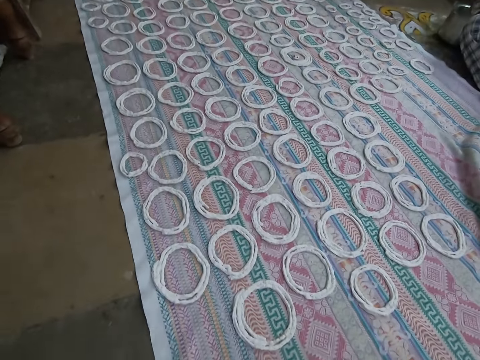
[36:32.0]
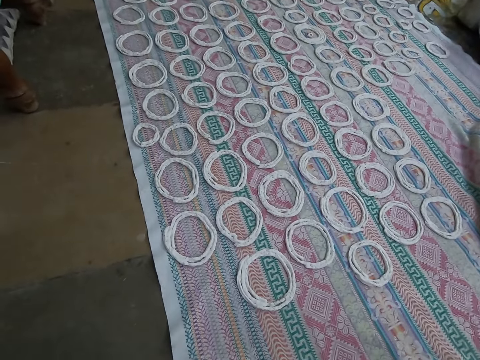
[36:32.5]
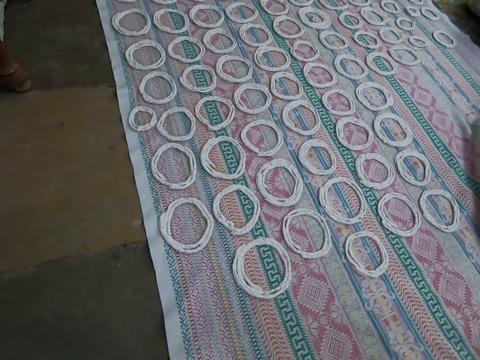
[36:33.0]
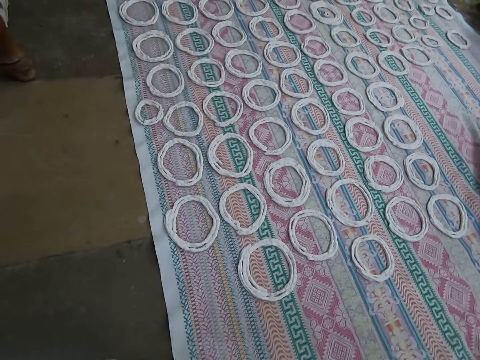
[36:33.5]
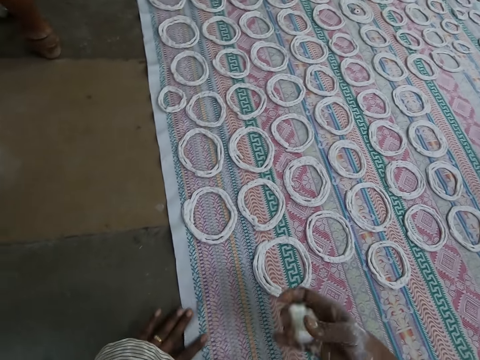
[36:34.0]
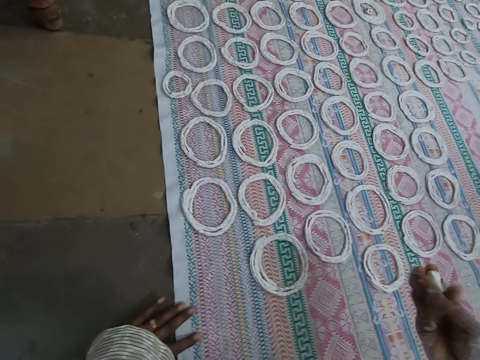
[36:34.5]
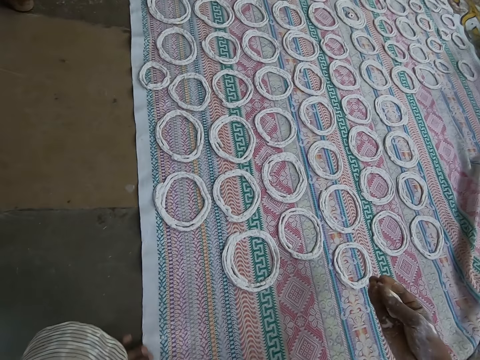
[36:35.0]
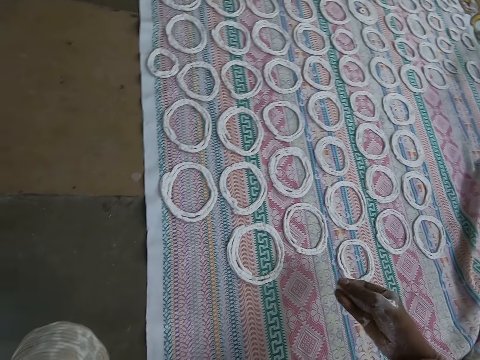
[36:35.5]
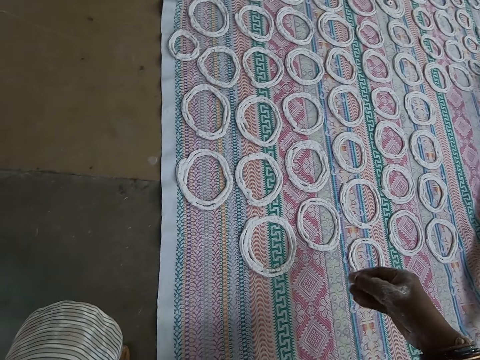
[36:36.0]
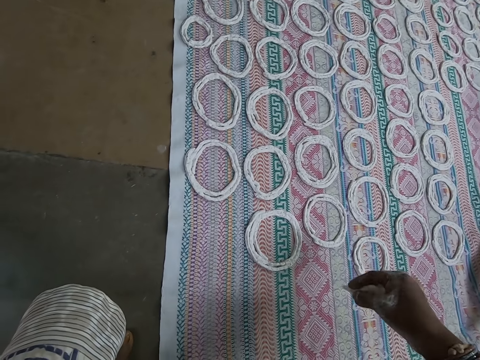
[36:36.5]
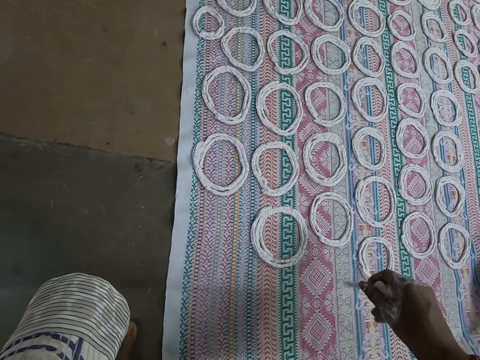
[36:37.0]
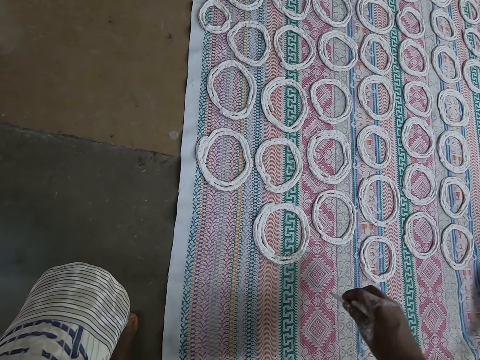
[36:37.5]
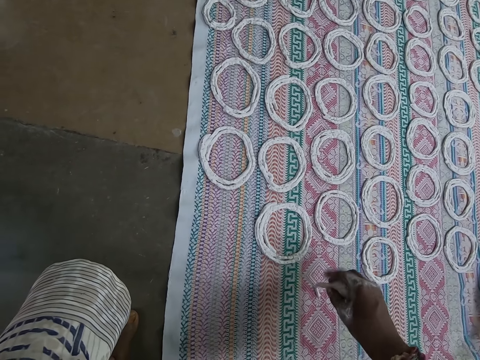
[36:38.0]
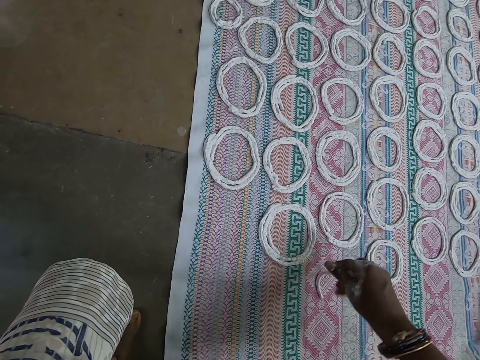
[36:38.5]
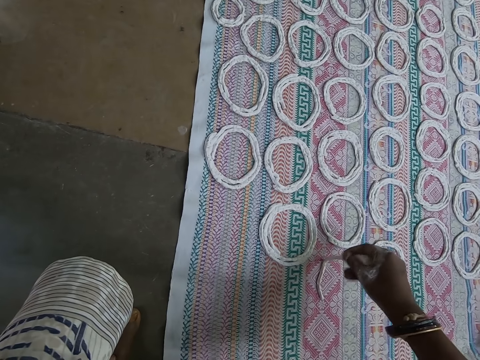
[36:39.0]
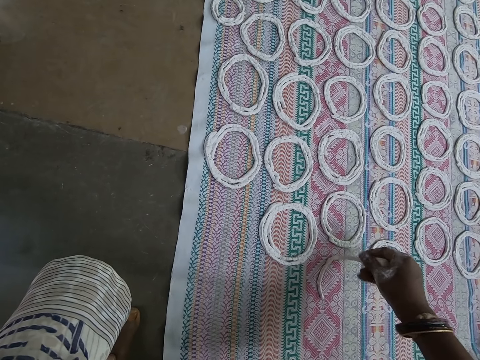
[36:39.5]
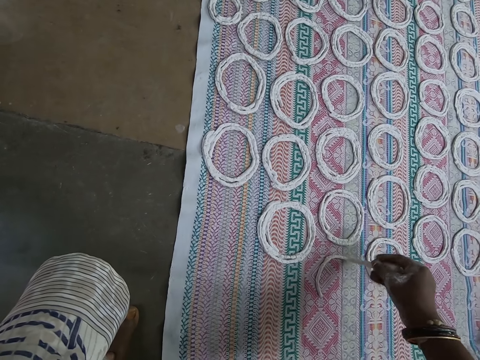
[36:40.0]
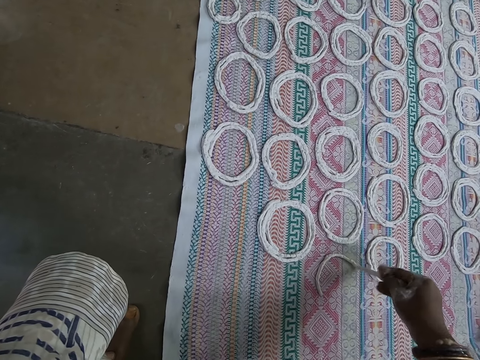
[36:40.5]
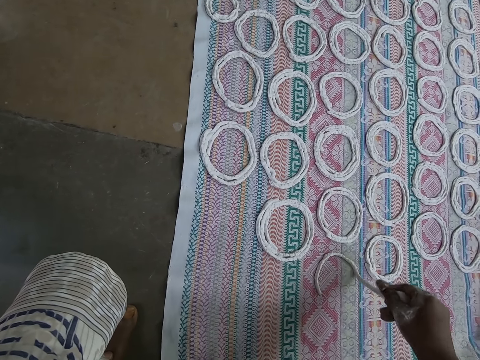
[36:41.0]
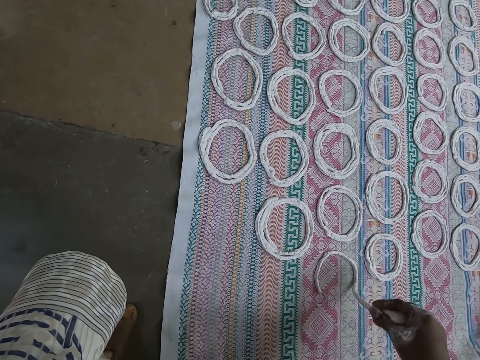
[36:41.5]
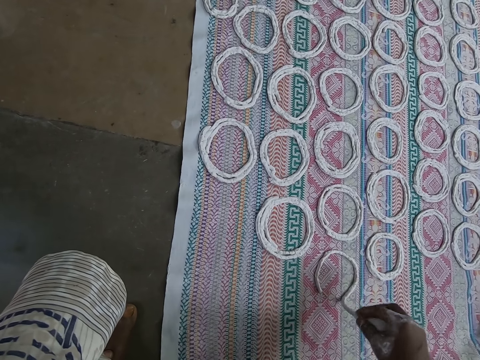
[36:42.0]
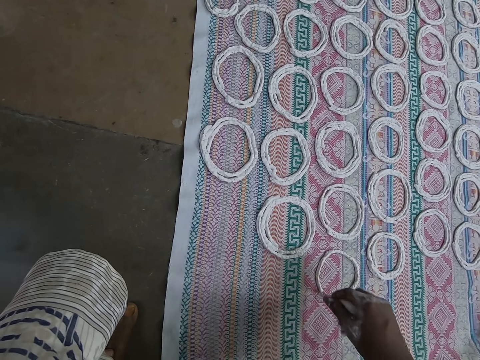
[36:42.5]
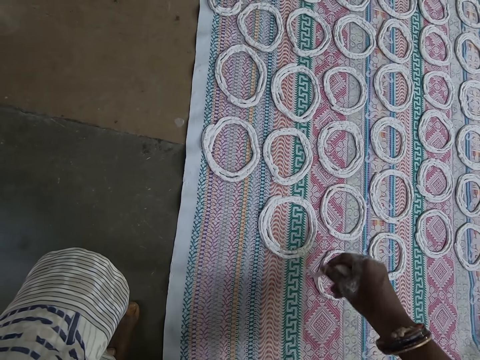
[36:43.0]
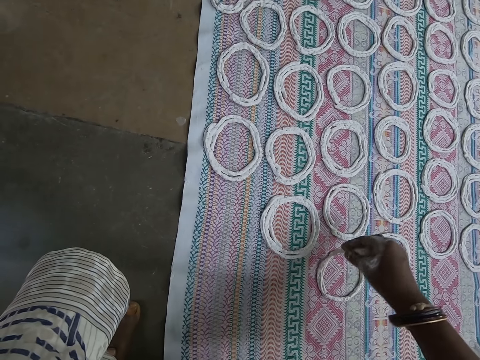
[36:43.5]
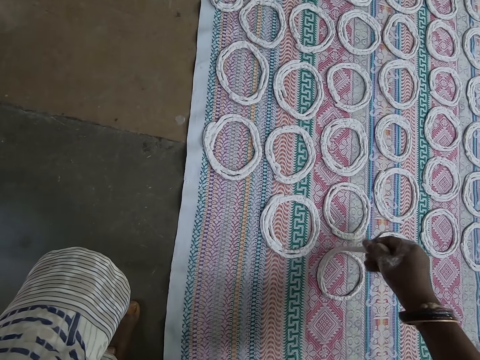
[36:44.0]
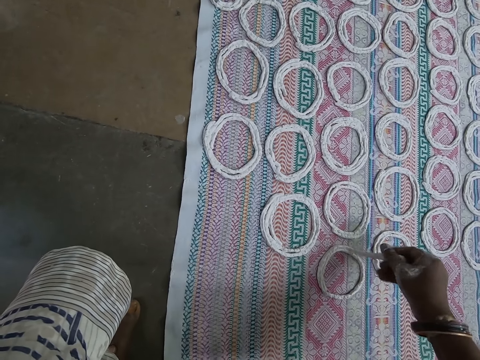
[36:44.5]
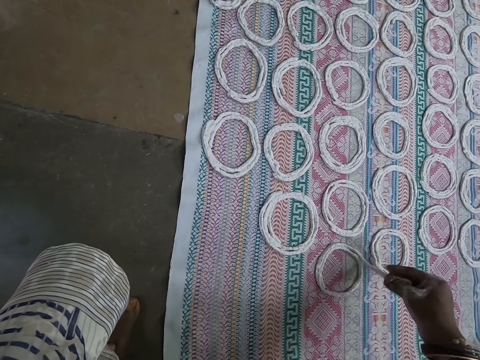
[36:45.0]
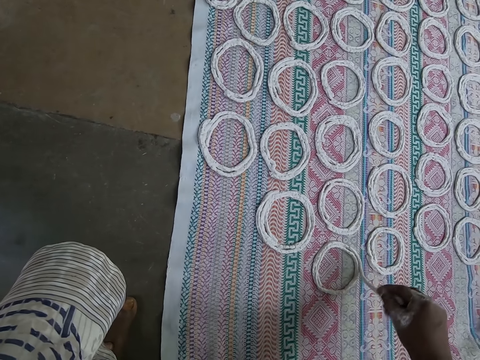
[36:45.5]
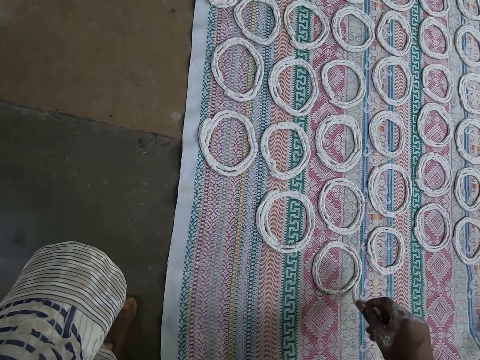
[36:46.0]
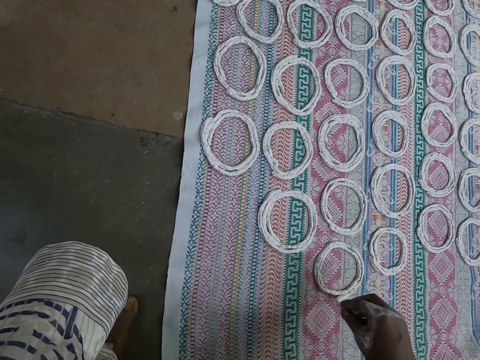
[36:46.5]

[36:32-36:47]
The camera wearer models molten dough. She adjusts the cloth on the floor with her left hand. She makes a pattern on the cloth on the floor with the paper clay in her right hand.

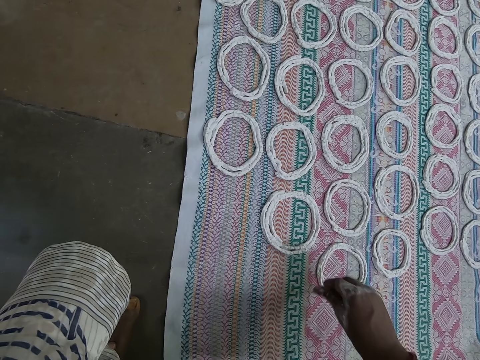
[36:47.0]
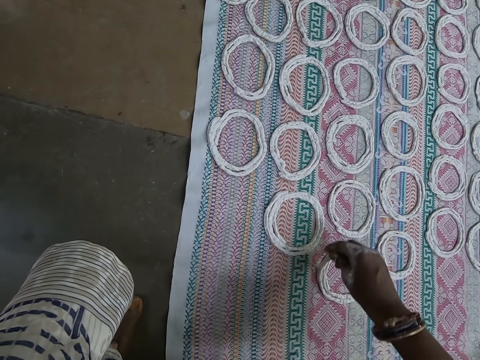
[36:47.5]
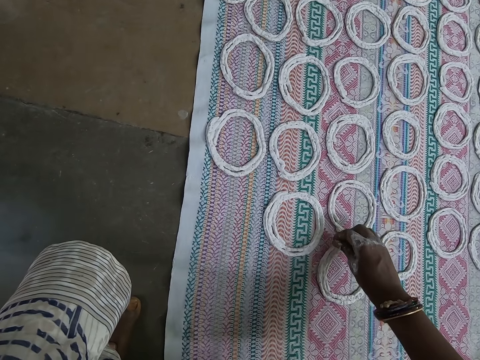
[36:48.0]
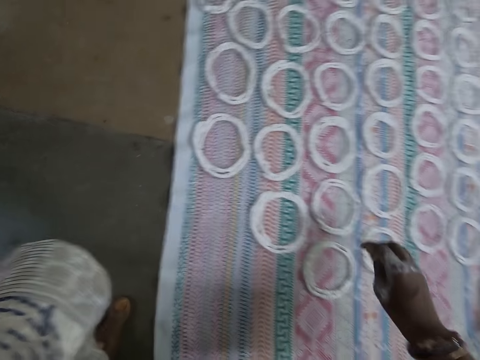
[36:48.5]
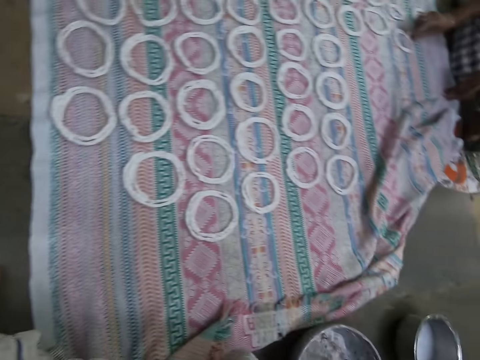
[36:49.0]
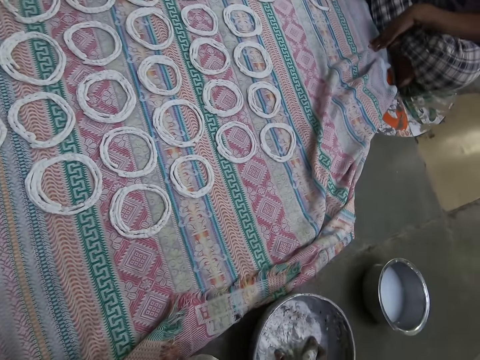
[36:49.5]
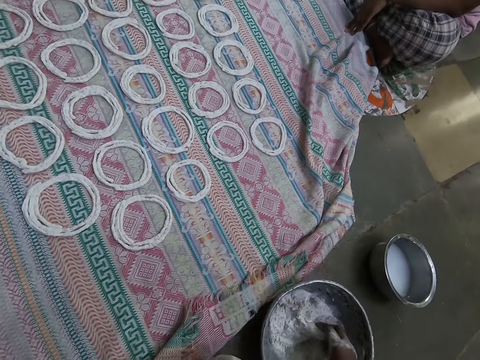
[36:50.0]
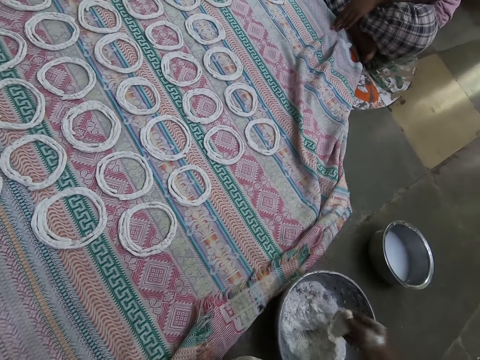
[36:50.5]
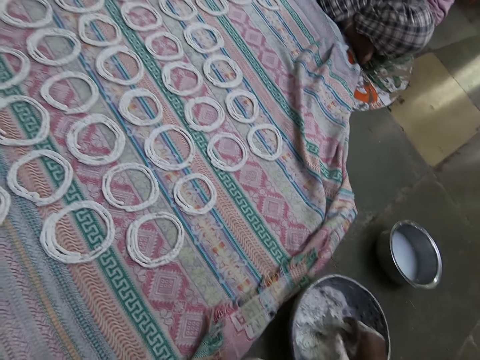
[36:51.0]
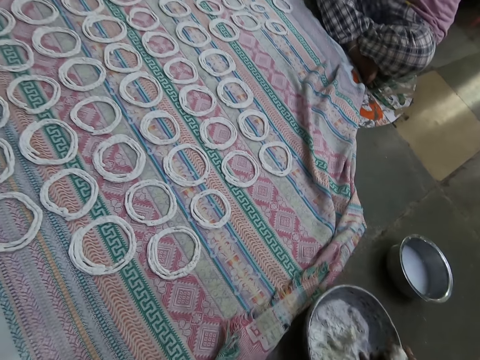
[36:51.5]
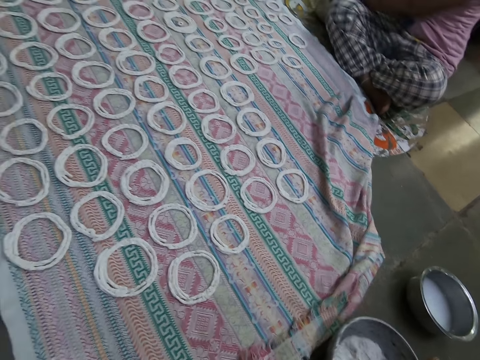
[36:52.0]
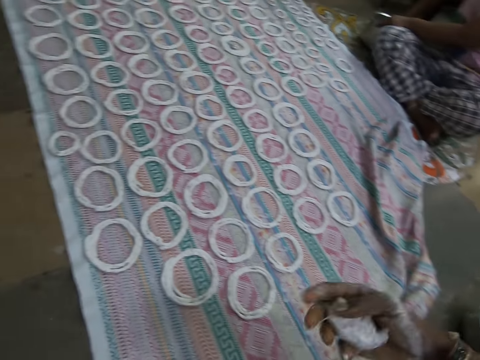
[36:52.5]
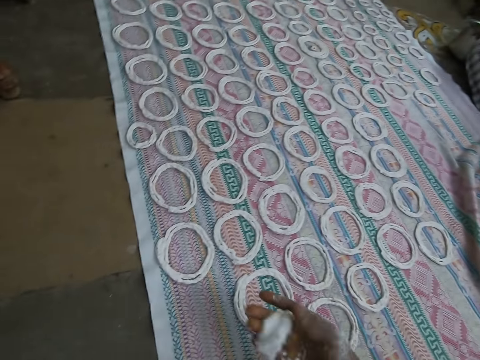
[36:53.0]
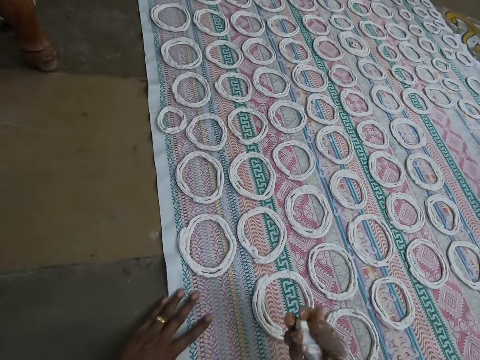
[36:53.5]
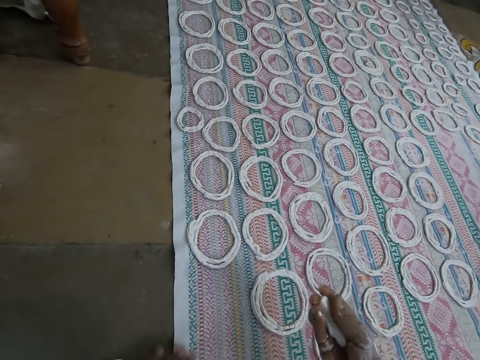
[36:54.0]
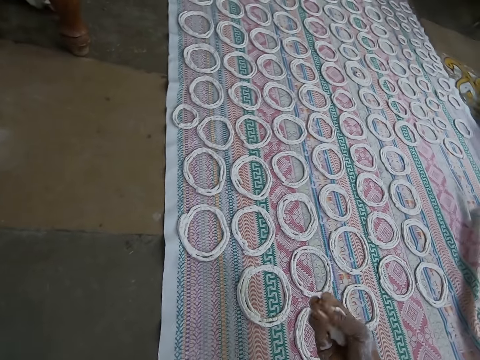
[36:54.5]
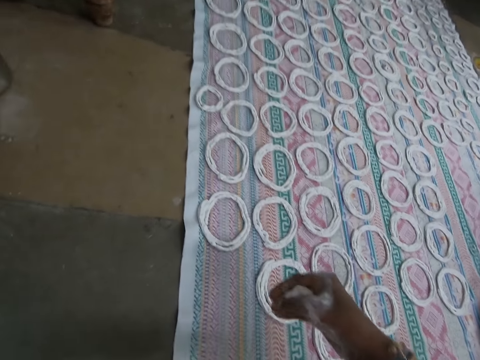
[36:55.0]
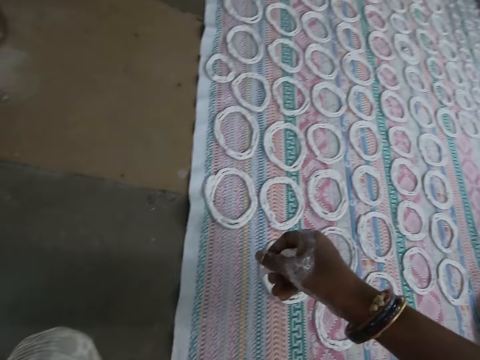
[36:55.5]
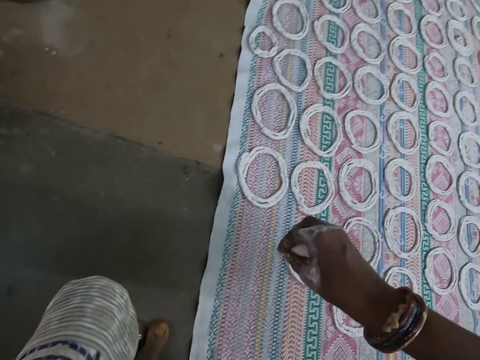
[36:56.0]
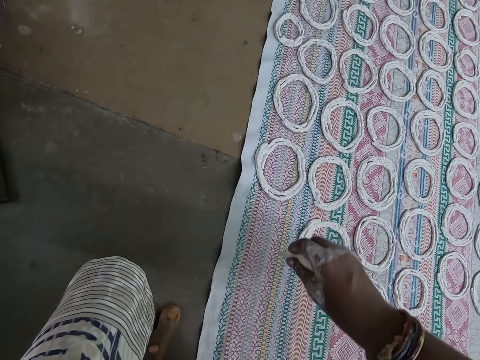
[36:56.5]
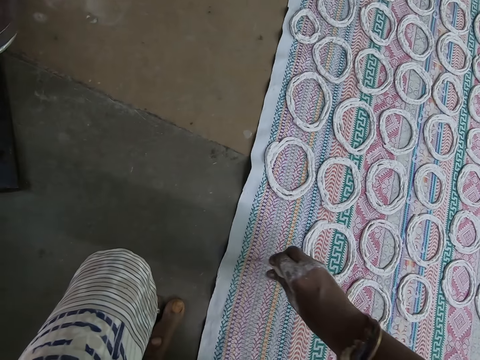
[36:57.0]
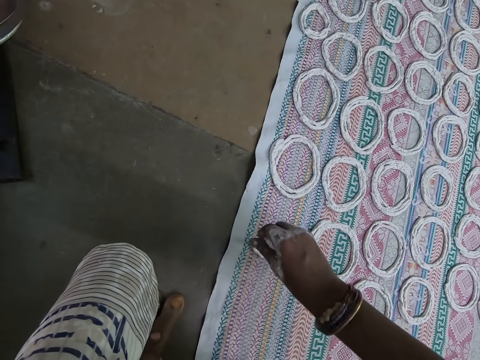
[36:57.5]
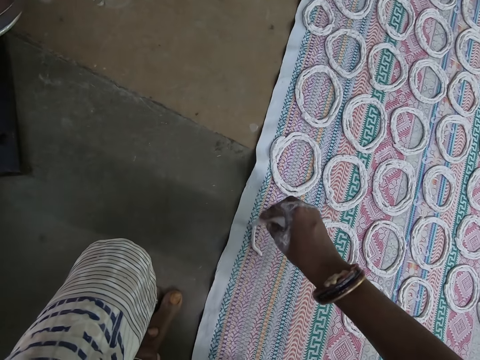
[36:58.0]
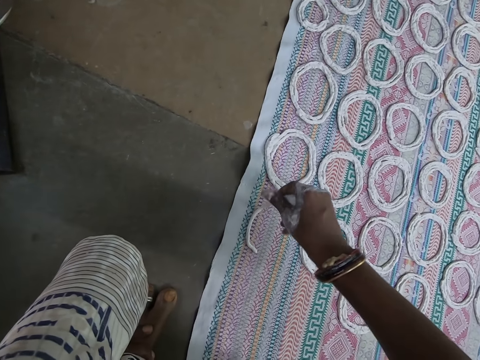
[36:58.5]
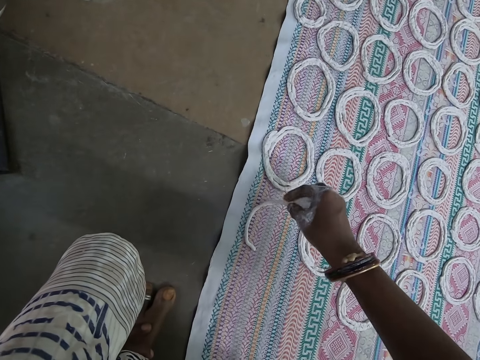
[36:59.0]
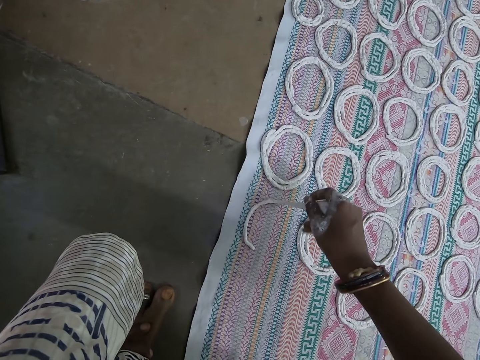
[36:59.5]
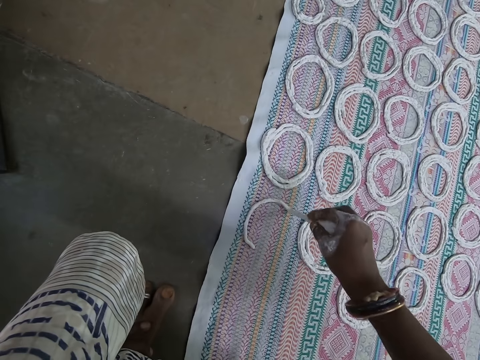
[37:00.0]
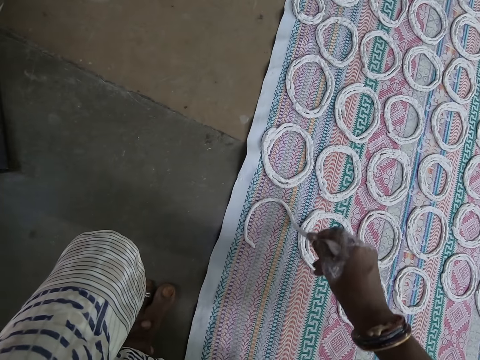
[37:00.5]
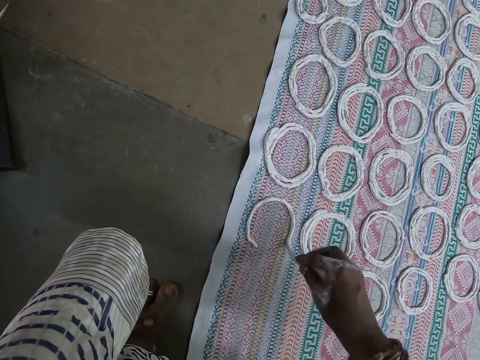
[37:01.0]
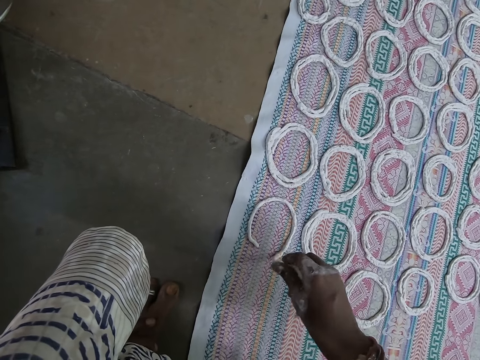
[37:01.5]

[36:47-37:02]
The camera wearer scoops paper clay from the bowl on the floor with her right hand. She squeezes dough on her hand. She kneads the ball of paper clay in her right hand with her fingers. She adjusts the cloth on the floor with her left hand. She makes a pattern on the cloth on the floor with the paper clay in her right hand. She models molten dough.
